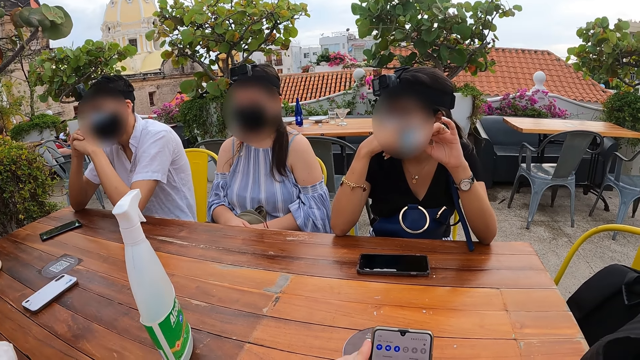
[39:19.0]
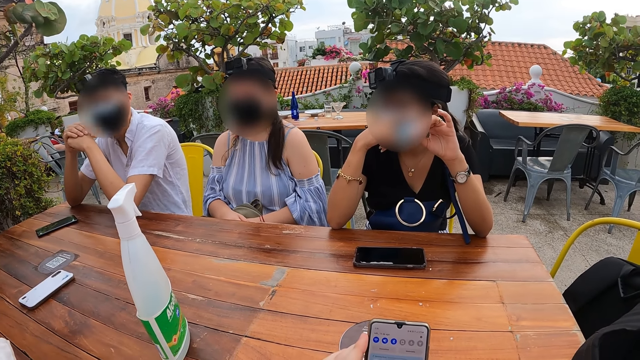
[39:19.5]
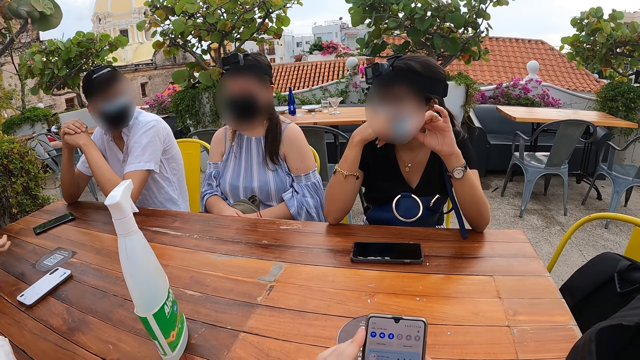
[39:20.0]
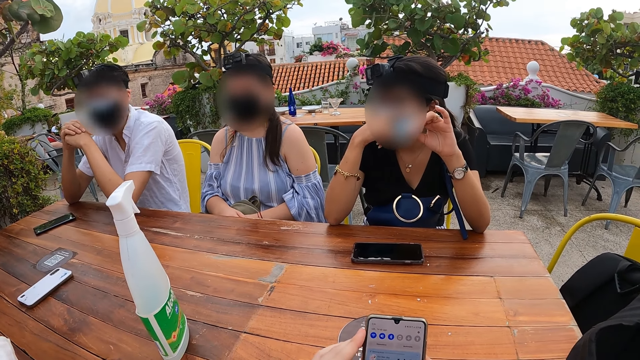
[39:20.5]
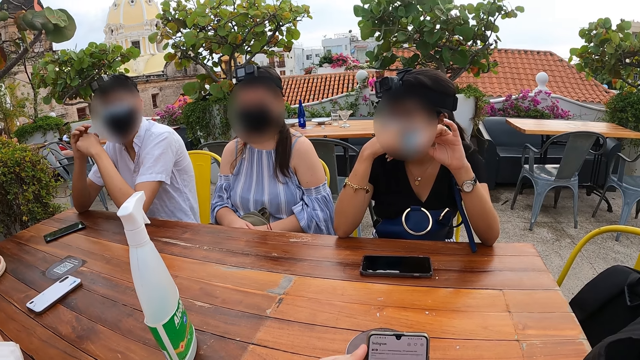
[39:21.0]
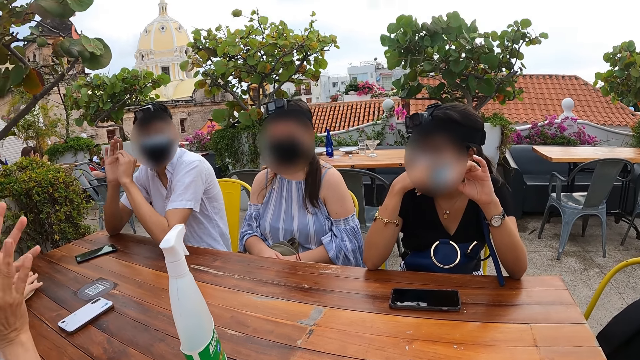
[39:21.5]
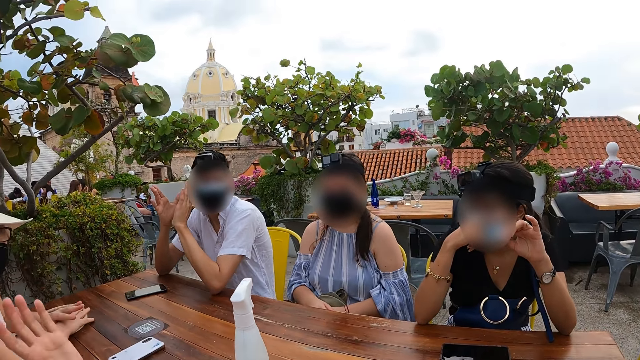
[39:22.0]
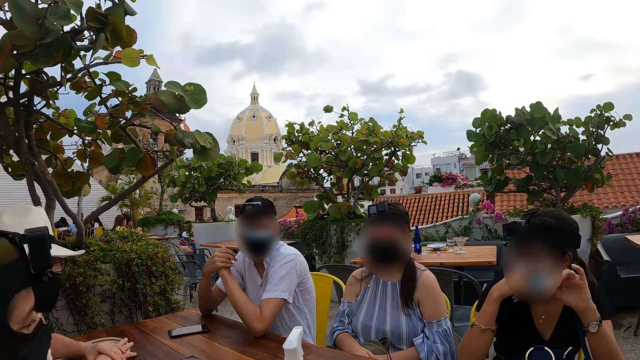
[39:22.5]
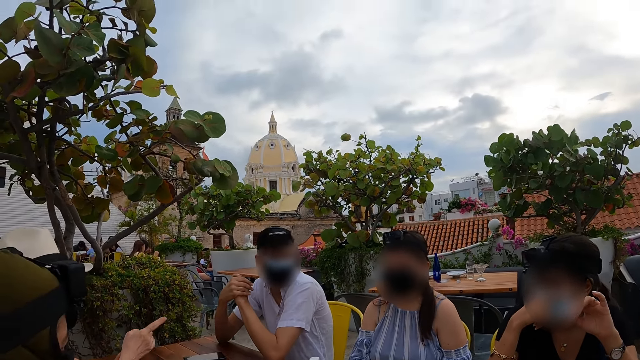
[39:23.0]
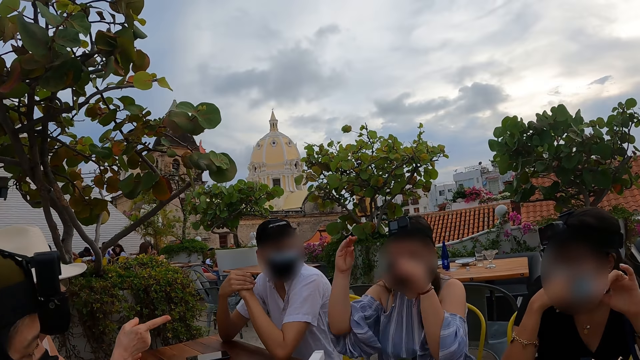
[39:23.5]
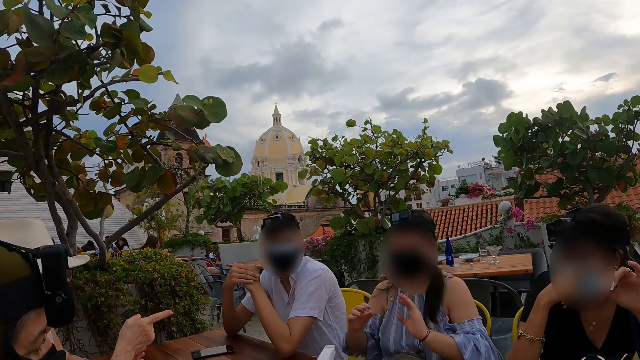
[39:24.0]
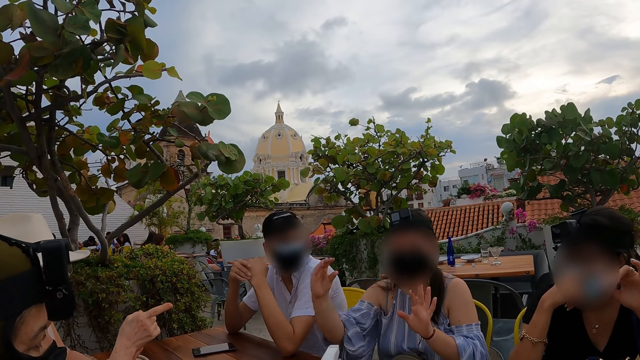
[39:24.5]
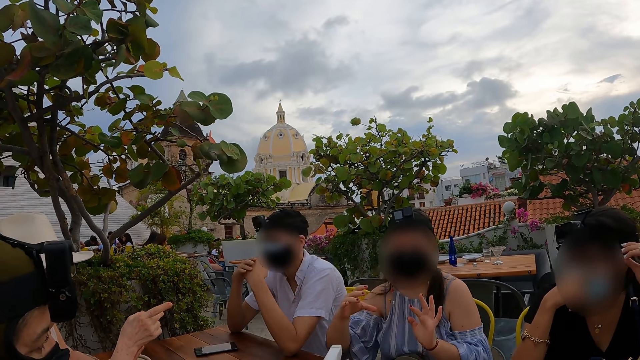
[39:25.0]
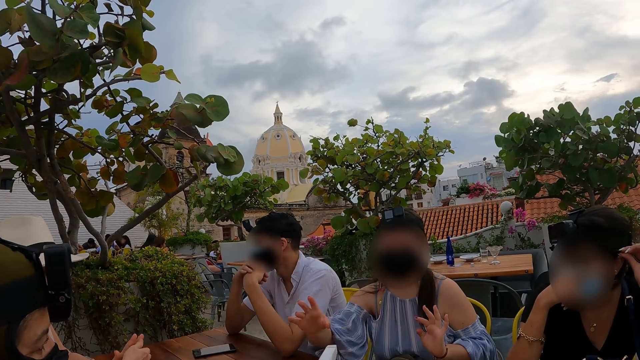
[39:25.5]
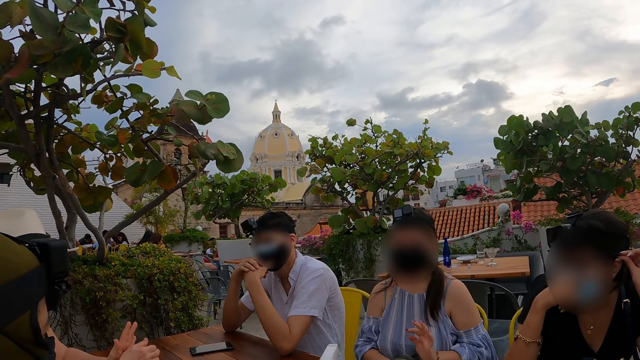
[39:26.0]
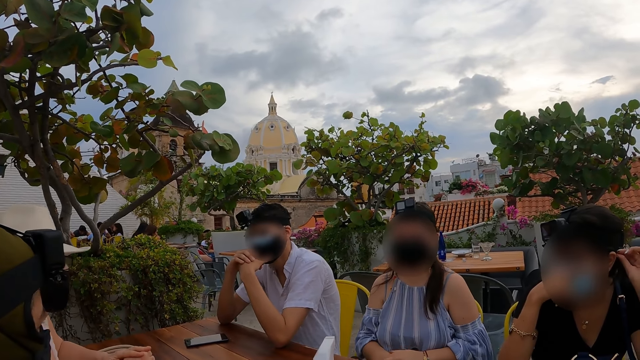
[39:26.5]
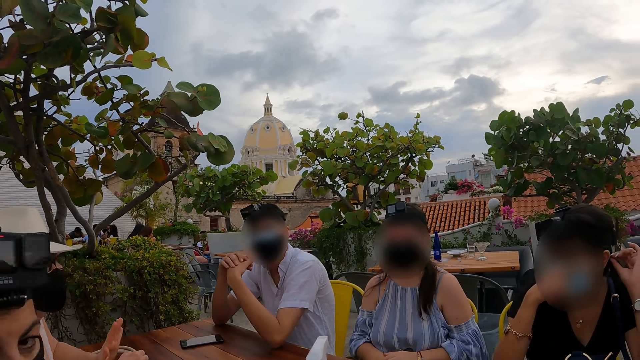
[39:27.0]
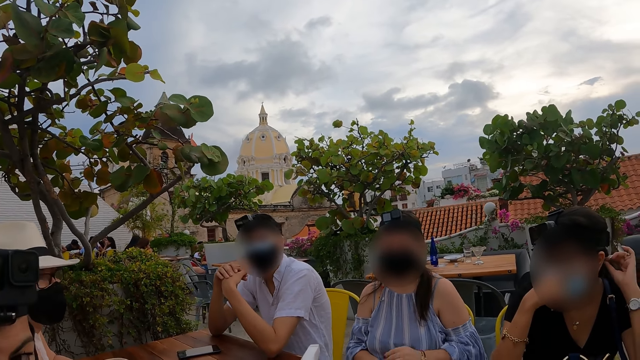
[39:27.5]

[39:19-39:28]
The camera wearer scrolls the phone. The woman gesticulates with her hands.

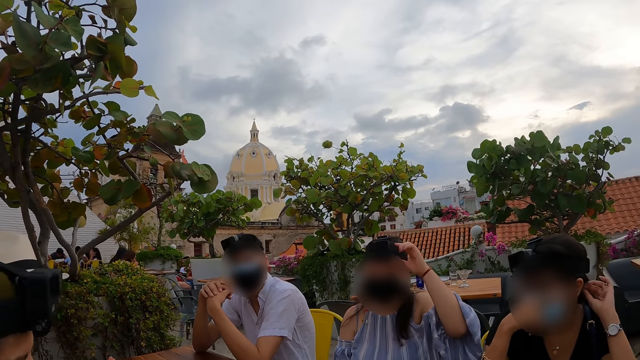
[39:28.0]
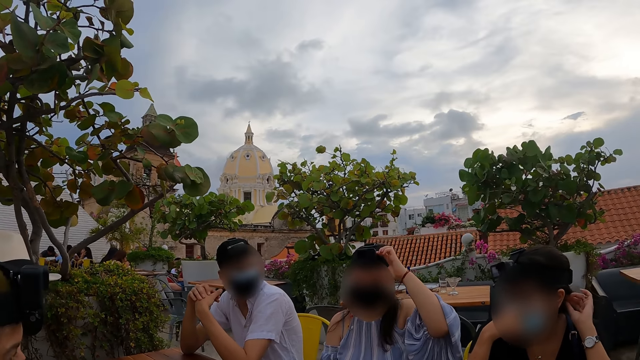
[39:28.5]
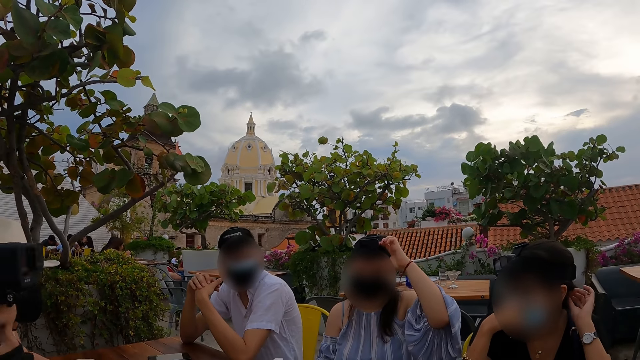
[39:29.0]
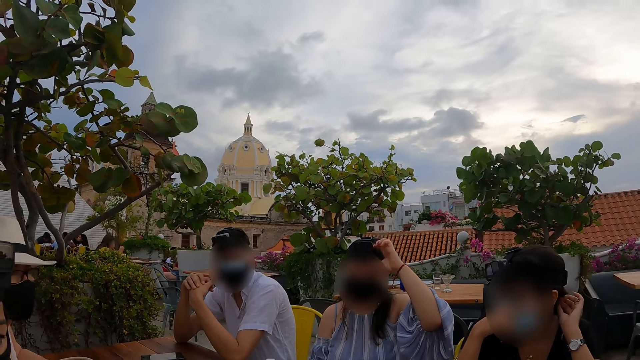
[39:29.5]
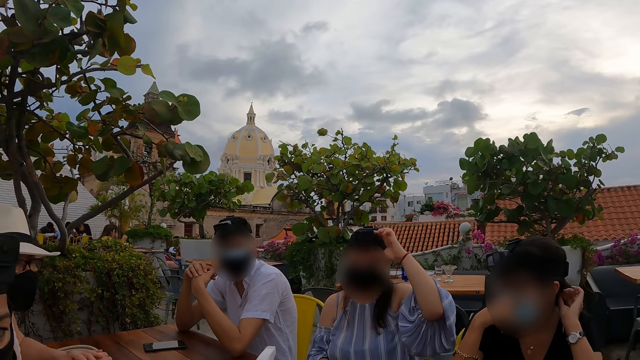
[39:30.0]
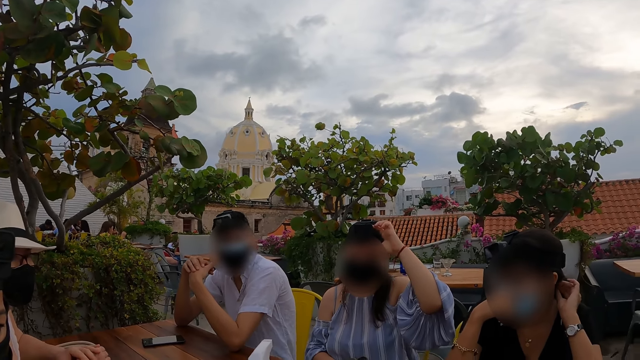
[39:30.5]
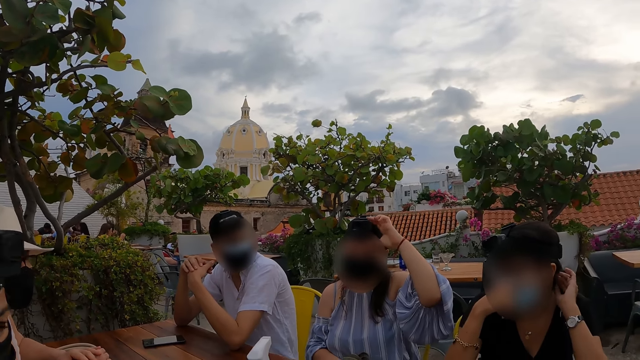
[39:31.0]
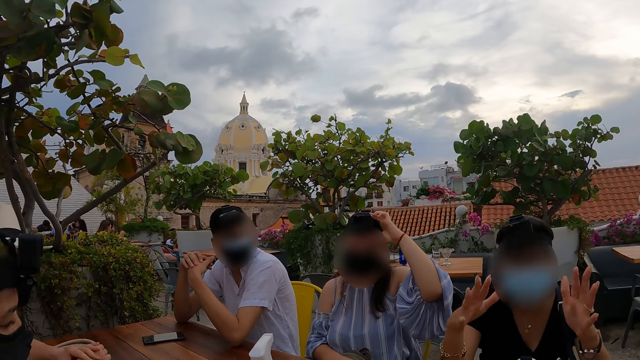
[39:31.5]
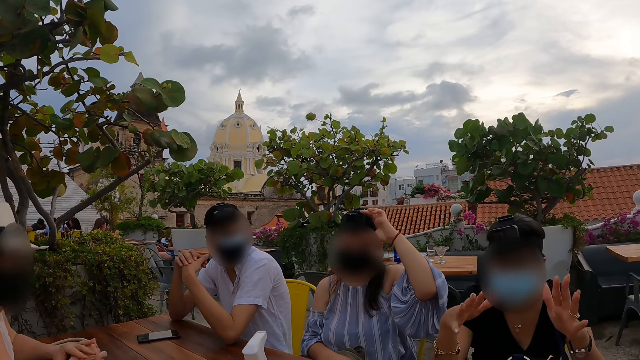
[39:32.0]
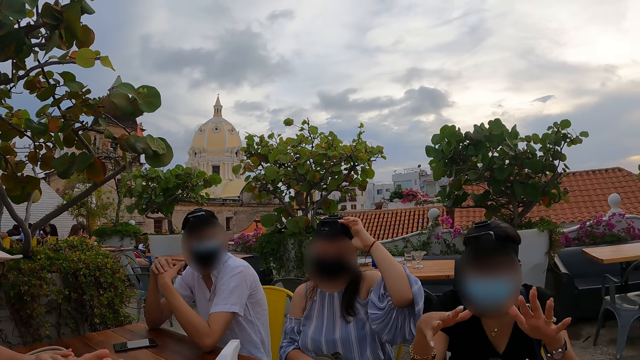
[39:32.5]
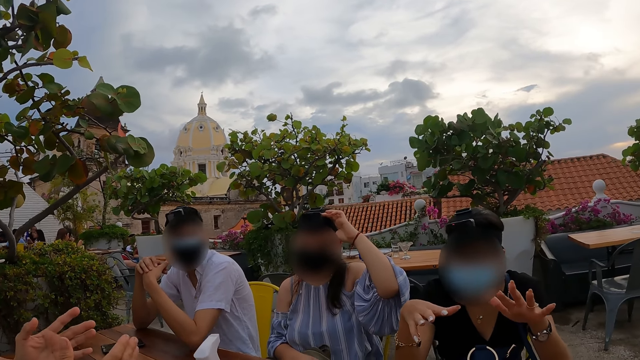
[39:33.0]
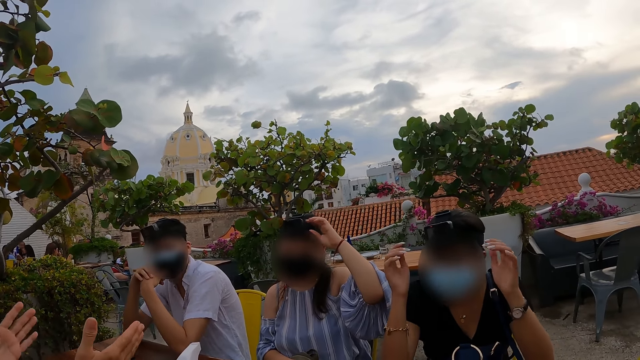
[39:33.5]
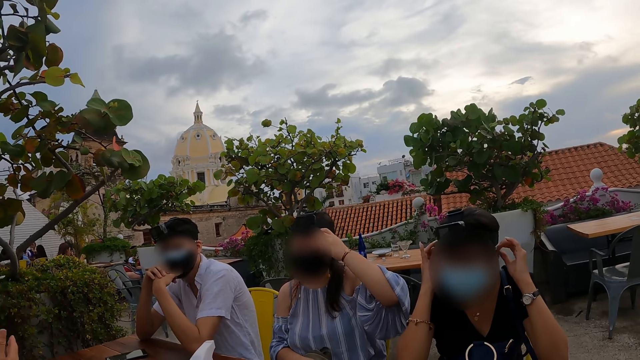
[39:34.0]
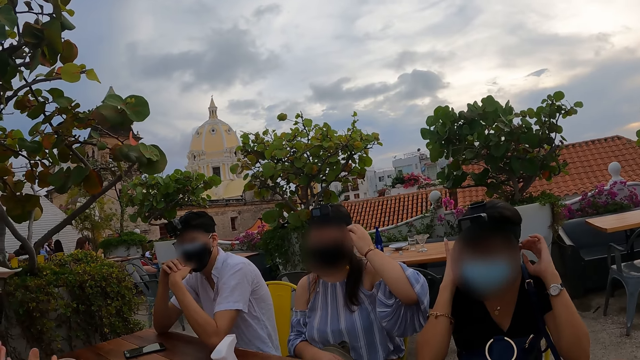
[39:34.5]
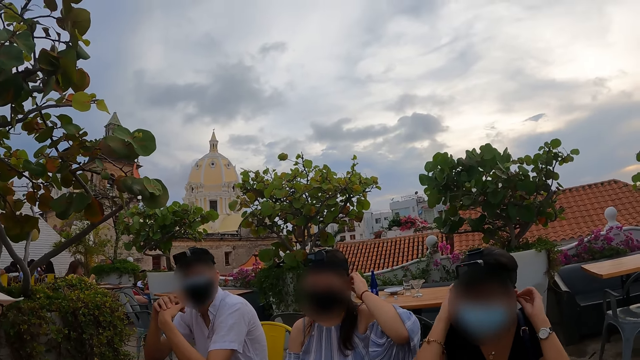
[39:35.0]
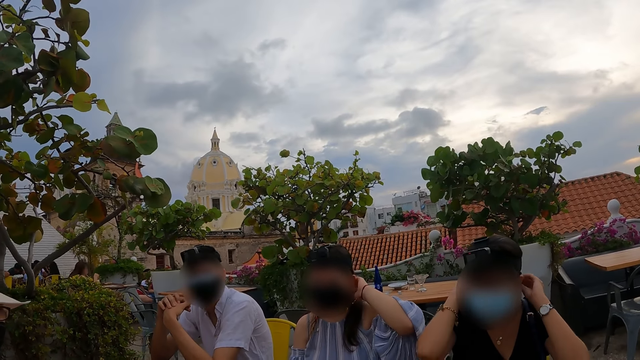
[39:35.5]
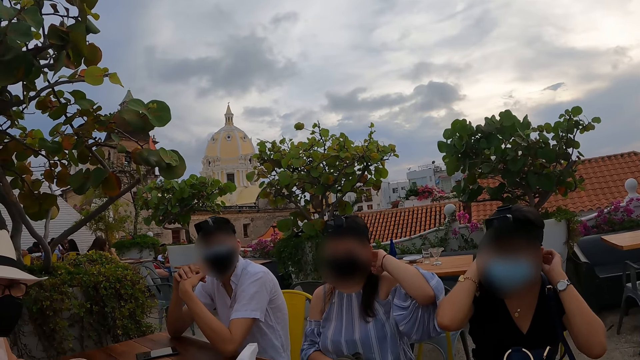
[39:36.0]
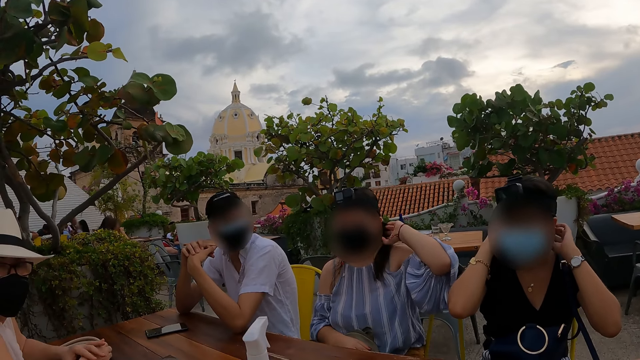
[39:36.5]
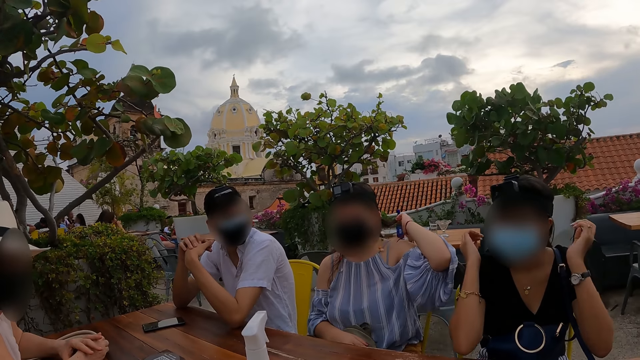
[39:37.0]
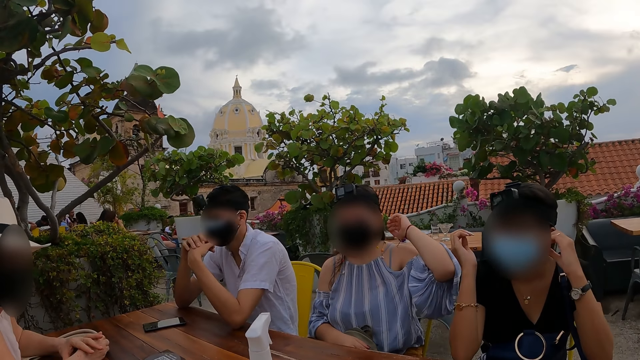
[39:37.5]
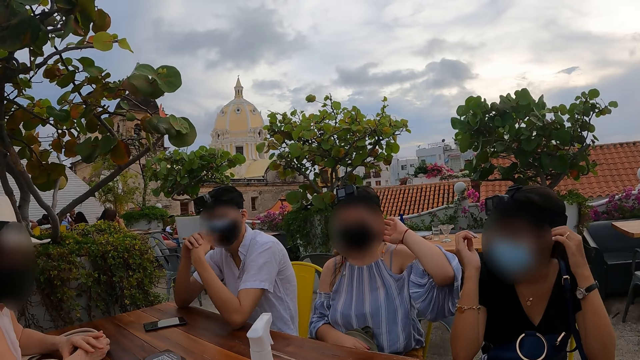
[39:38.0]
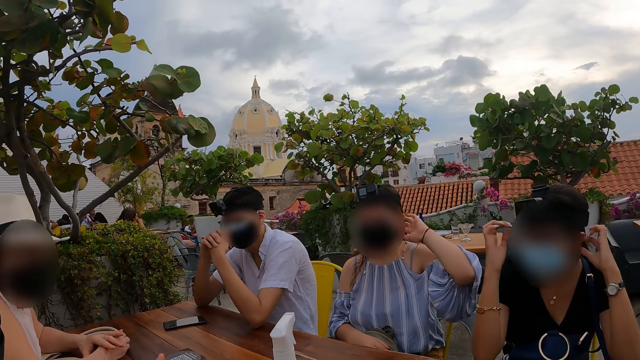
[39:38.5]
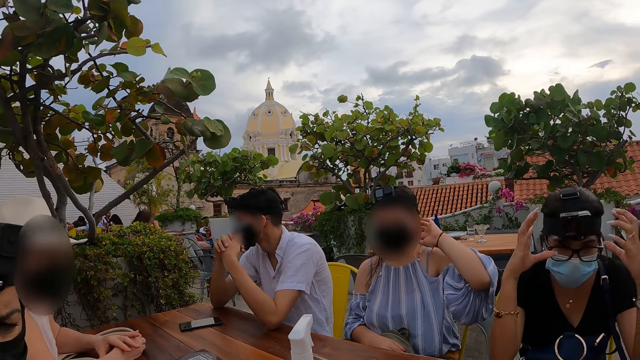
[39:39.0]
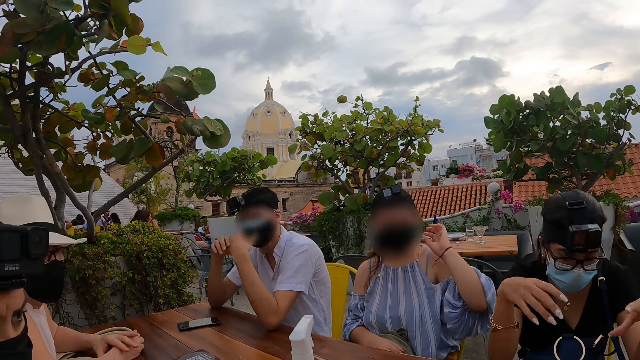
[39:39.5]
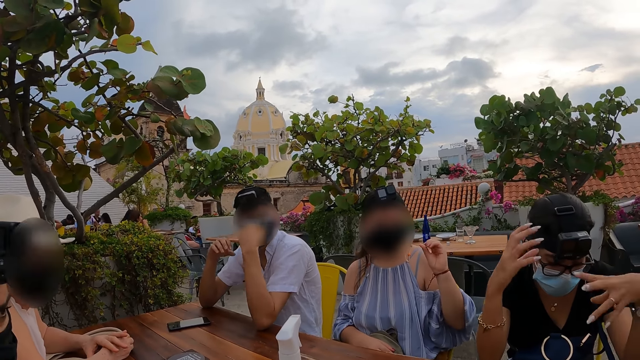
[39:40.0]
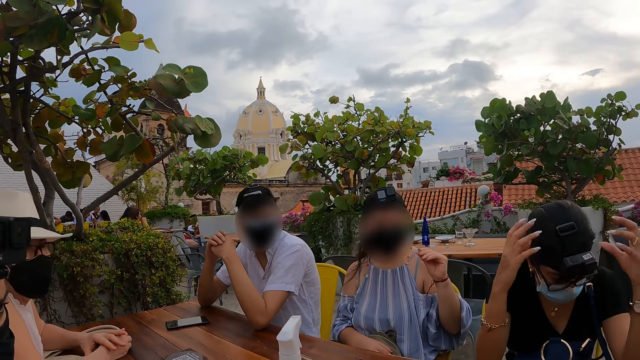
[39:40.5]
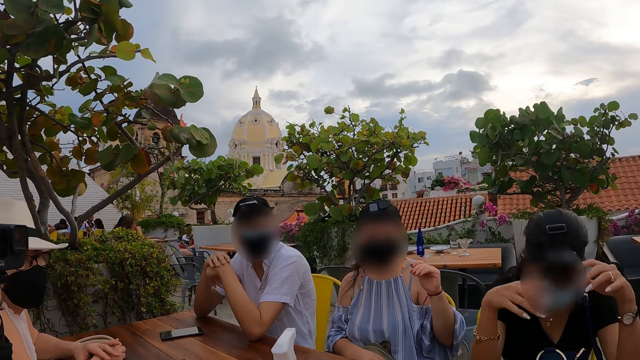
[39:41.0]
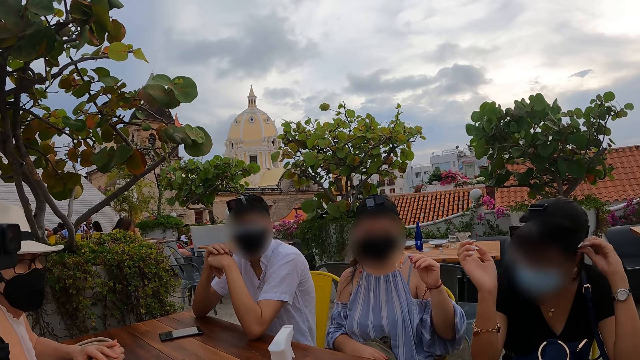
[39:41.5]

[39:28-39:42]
The woman adjusts the camera on her head with her left hand. Another woman gesticulates with her hands. The other woman adjusts her glasses with her hands. The first woman adjusts her hair with her left hand. The other woman gesticulates with her hands.
